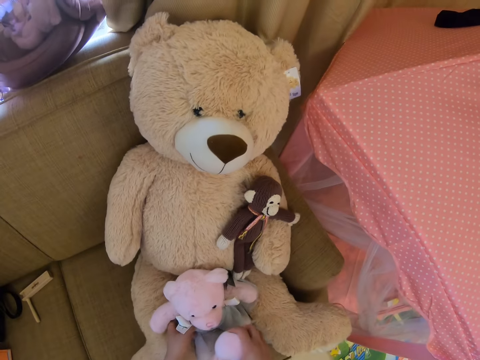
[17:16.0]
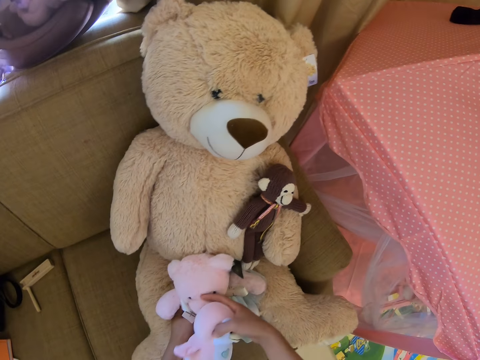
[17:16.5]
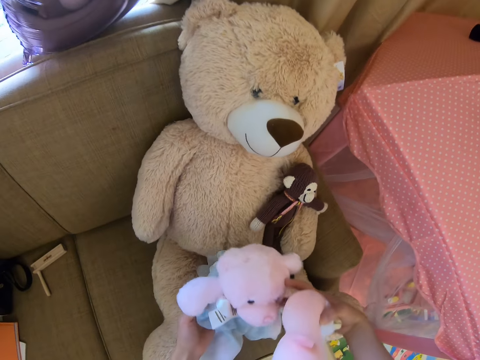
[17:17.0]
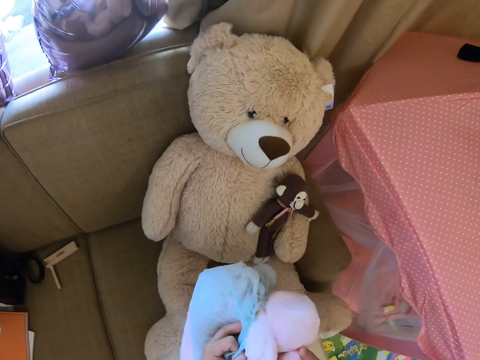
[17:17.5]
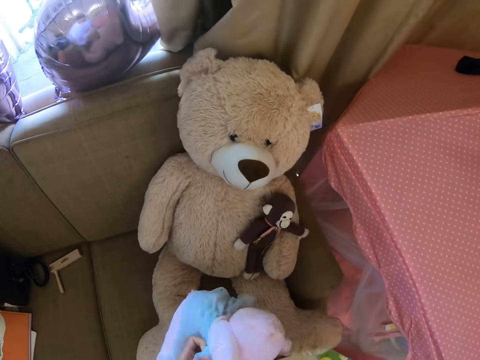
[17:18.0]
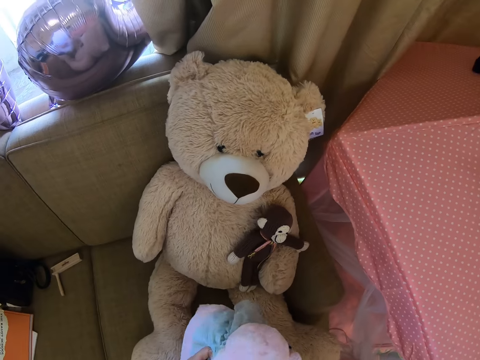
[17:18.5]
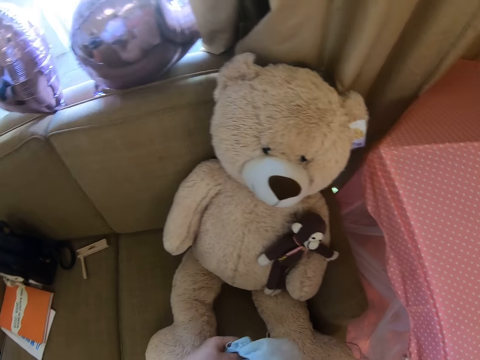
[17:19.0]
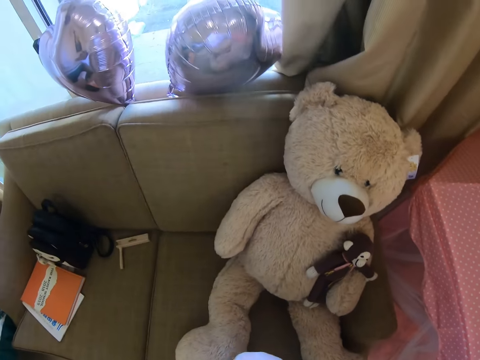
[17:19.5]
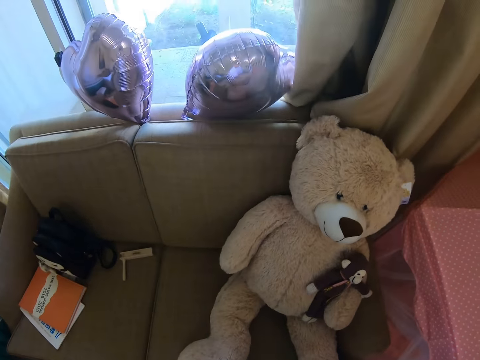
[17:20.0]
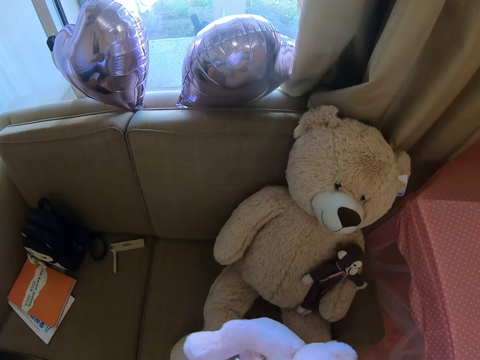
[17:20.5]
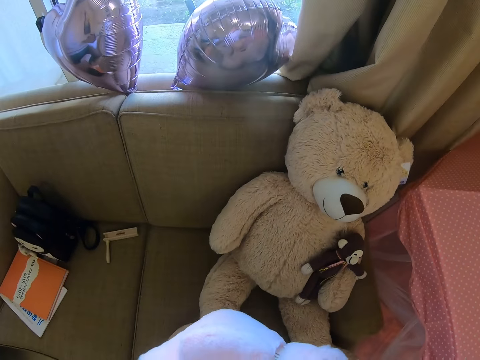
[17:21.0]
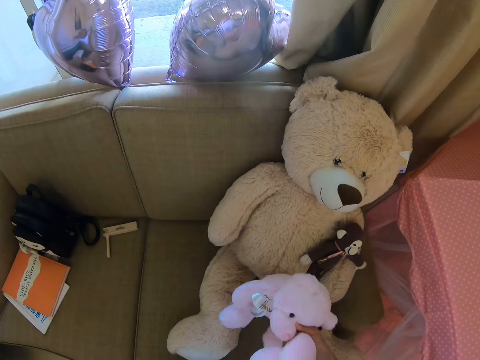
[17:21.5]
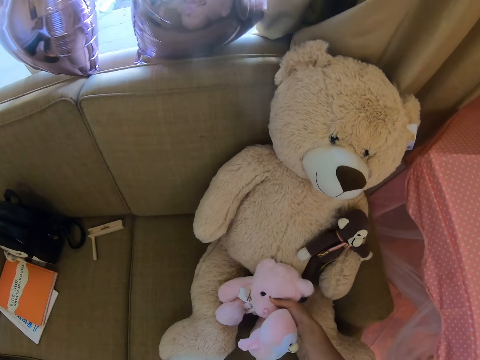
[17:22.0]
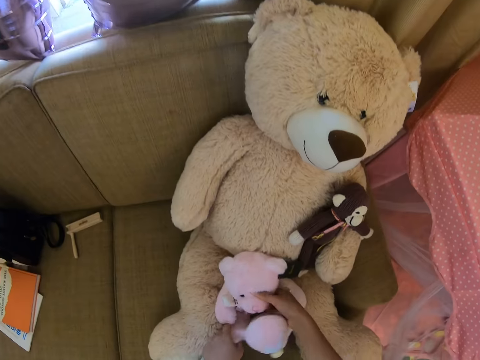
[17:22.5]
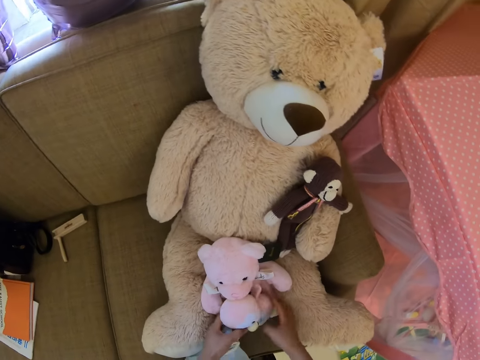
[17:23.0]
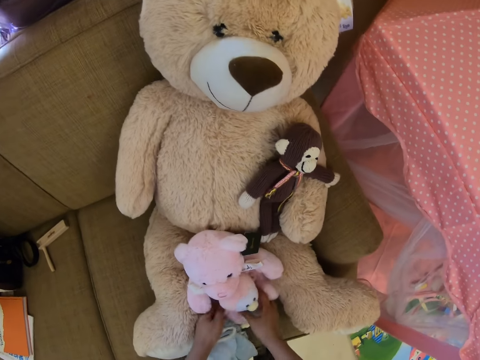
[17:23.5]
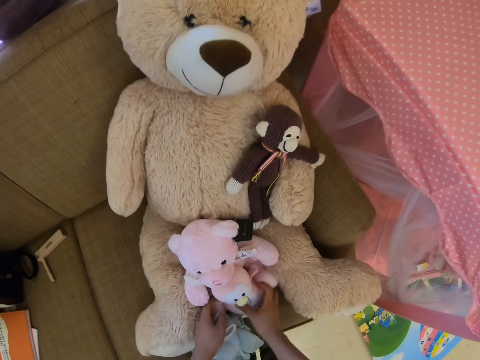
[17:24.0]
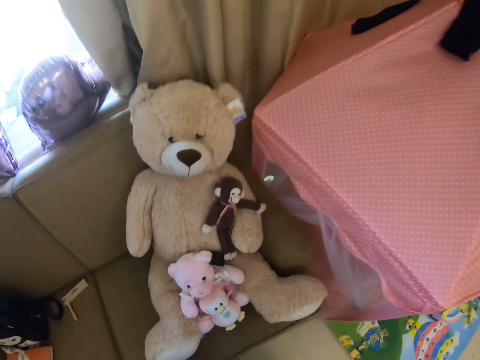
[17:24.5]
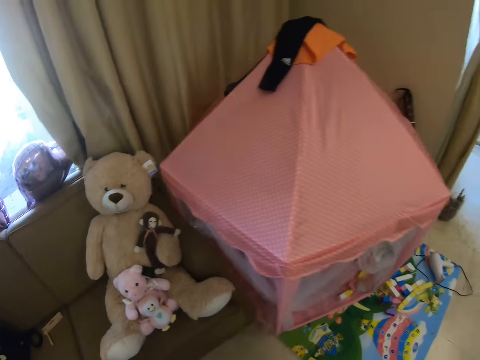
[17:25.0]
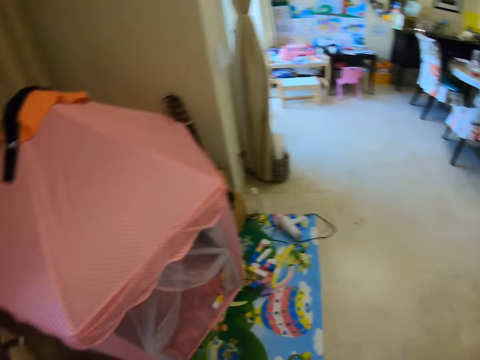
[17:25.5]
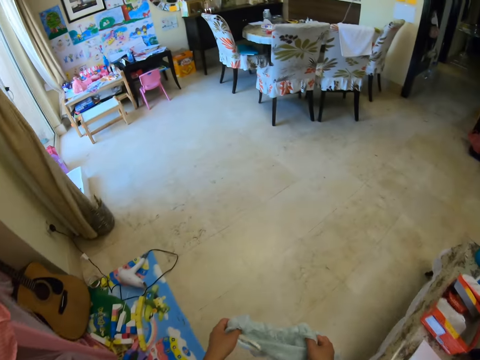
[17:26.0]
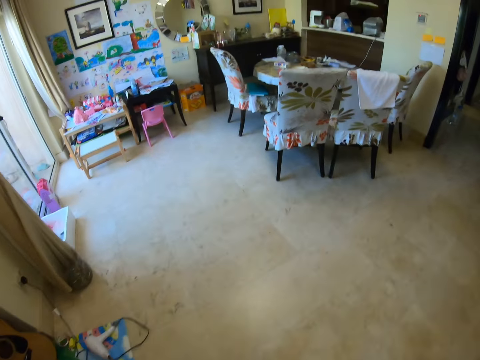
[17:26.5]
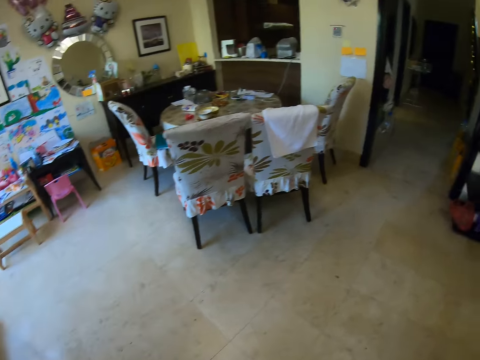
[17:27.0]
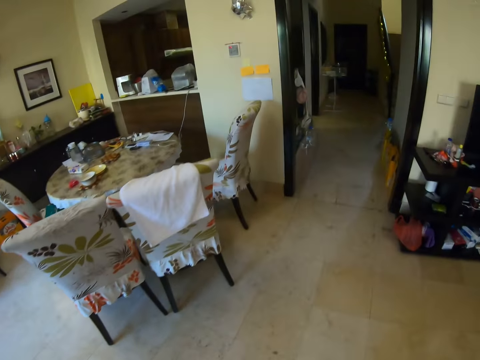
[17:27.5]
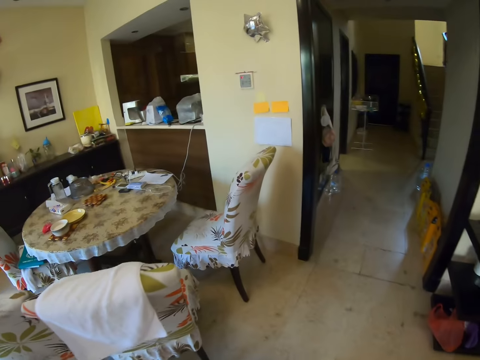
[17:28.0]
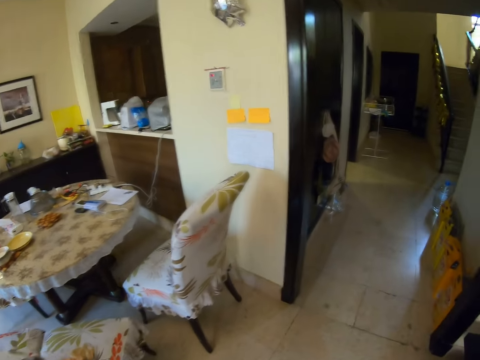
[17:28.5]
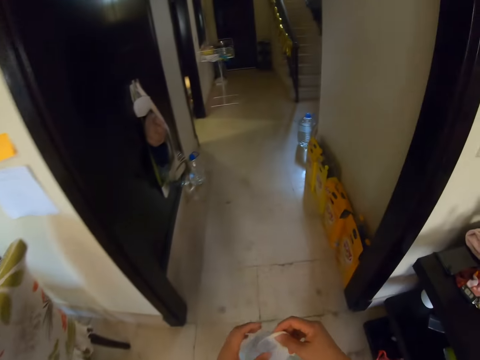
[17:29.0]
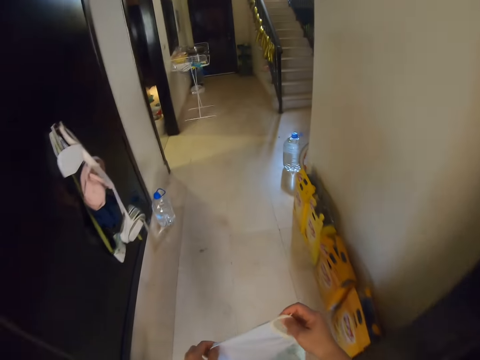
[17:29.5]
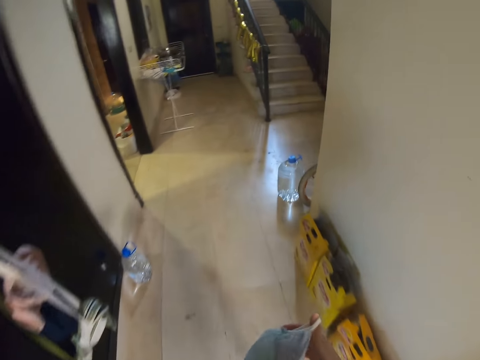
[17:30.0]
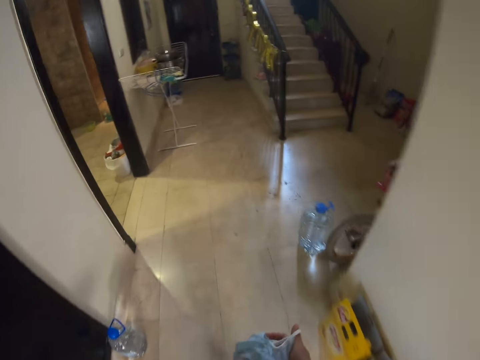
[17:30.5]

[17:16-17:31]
The camera wearer picks up the small teddy bear or doll. They remove the cloth of the teddy bear. They put the teddy bear on the sofa. They arrange the doll in order. They look around the house. They walk around the house.

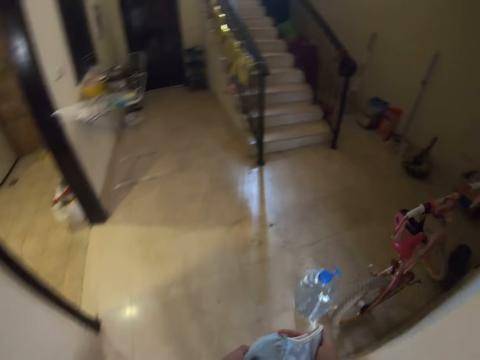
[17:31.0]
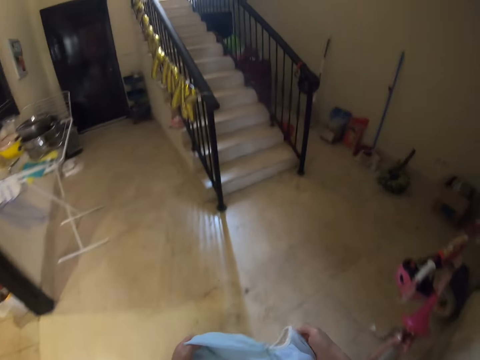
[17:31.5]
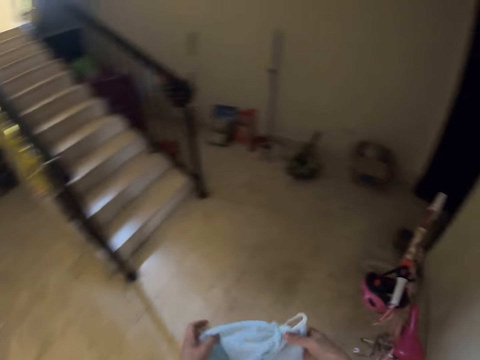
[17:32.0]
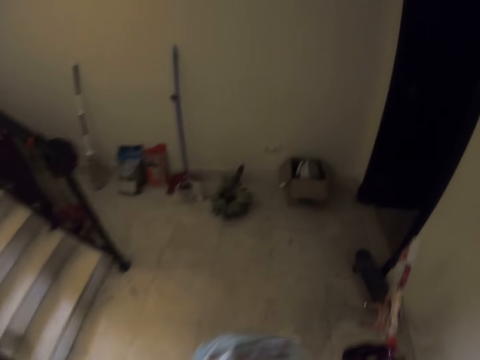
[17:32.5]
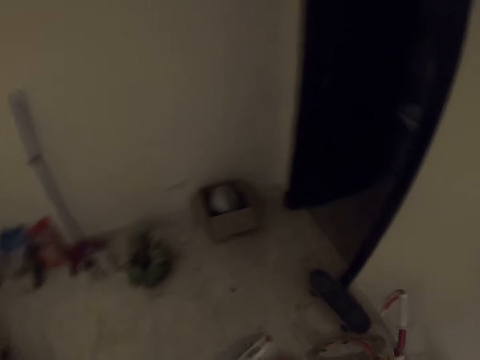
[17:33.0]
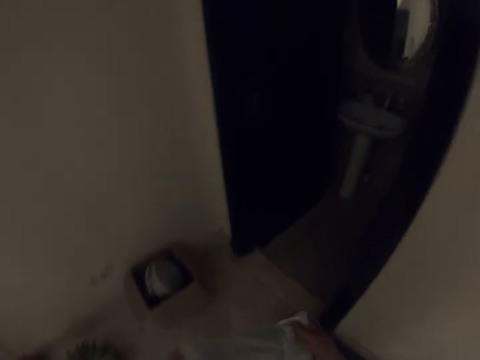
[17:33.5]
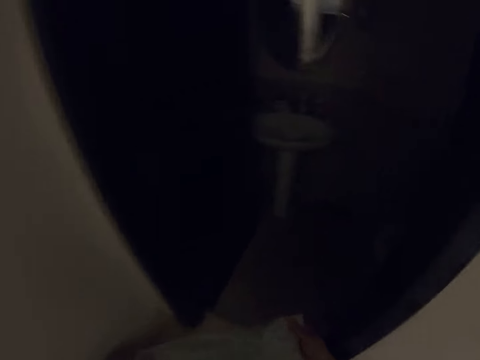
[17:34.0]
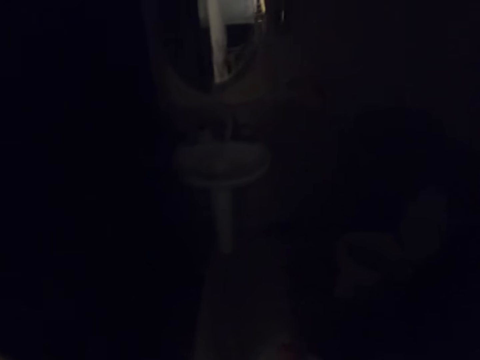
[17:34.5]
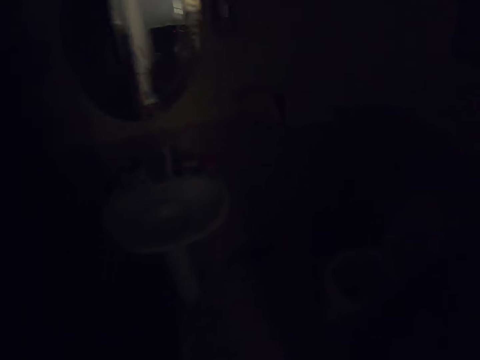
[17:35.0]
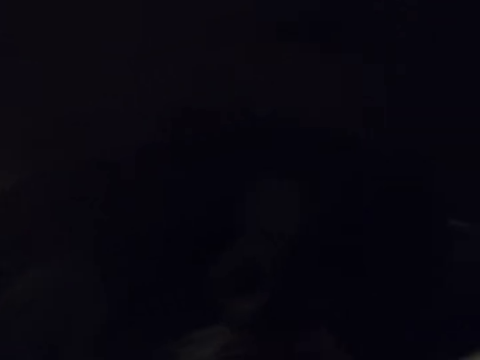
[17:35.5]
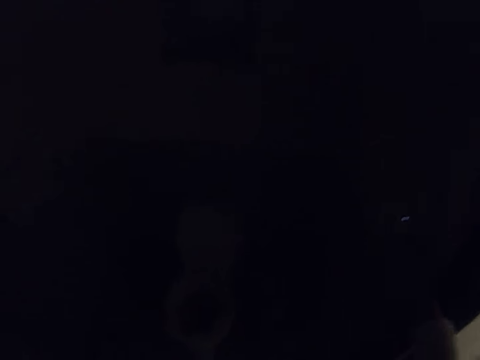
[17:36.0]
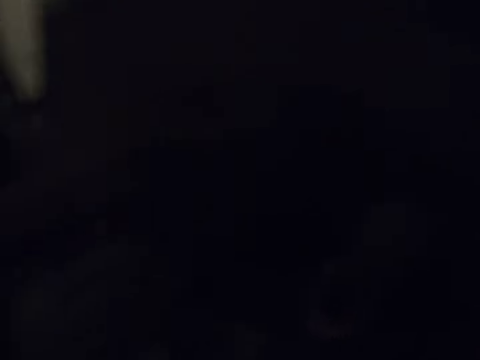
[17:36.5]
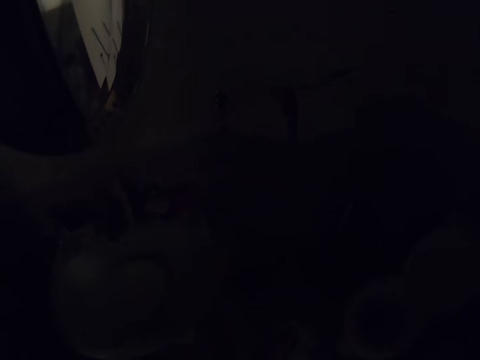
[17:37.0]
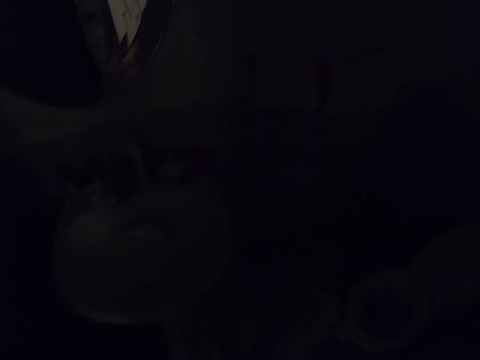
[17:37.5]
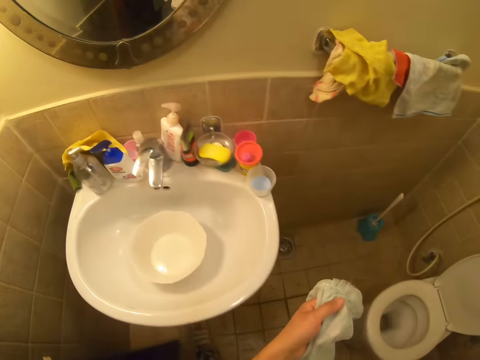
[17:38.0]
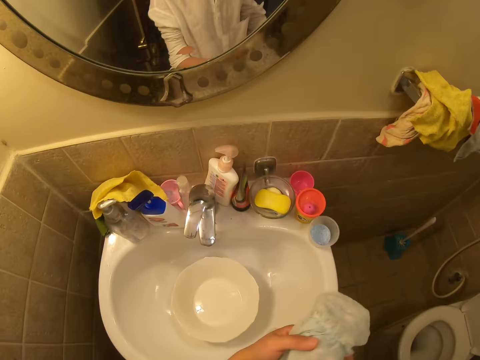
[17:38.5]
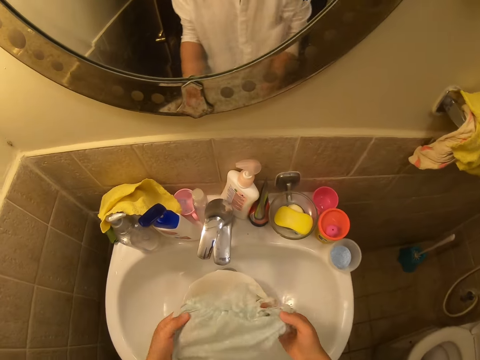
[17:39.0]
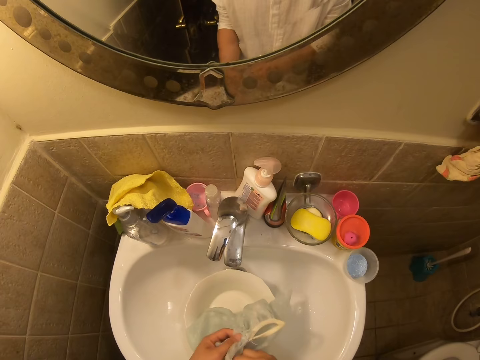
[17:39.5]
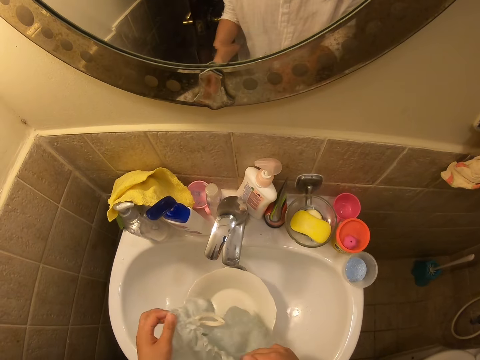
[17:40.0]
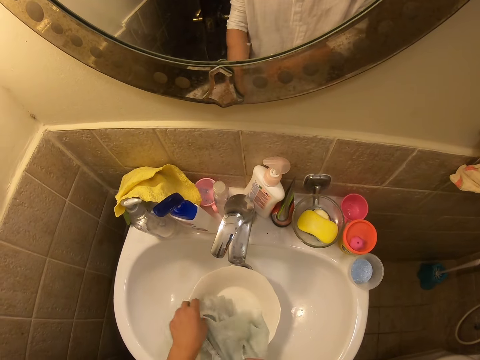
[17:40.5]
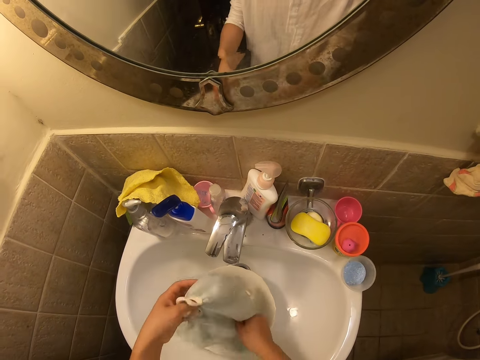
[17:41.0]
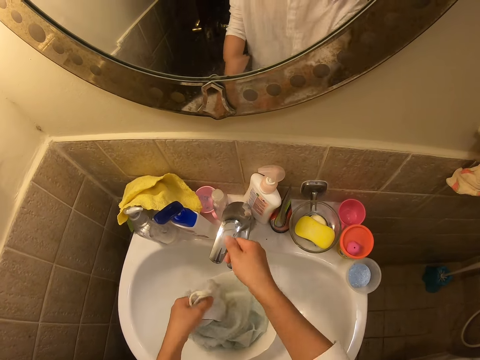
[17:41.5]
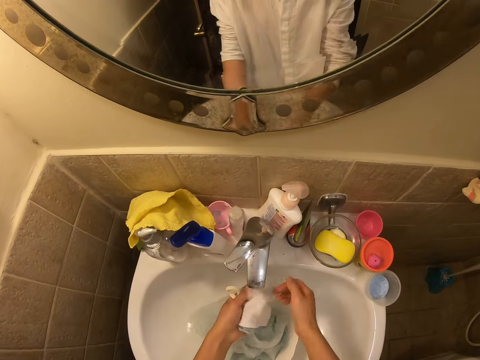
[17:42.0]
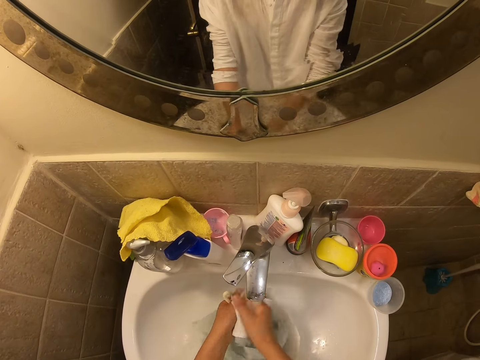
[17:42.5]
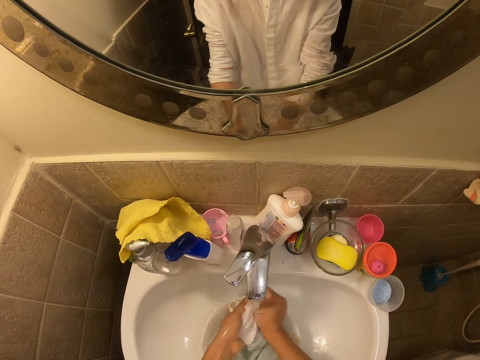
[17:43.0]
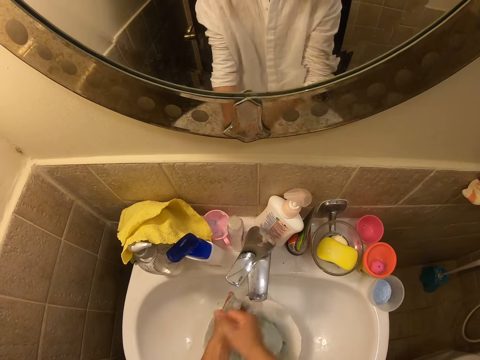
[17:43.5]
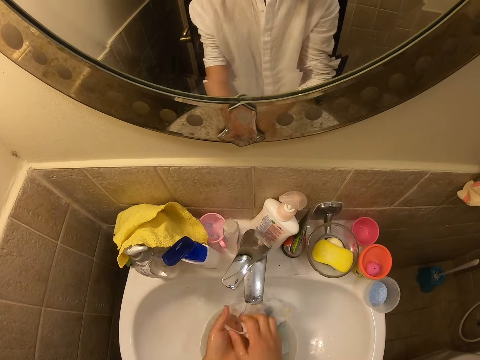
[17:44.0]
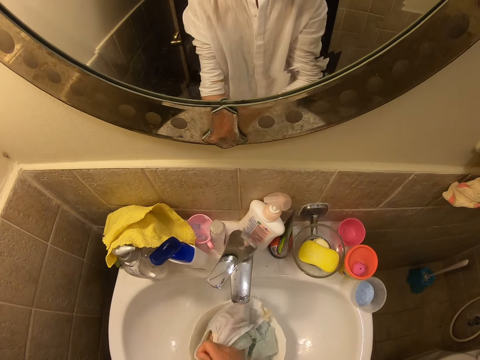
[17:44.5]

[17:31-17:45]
The camera wearer is walking in the bathroom. They enter the washroom, and are switching on the bathroom lights. They move the teddy bear cloth in the sink. They turn on the sink faucet. They wash the teddy bear cloth in the sink.
